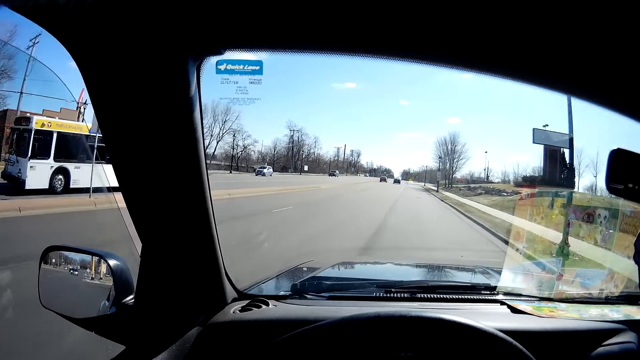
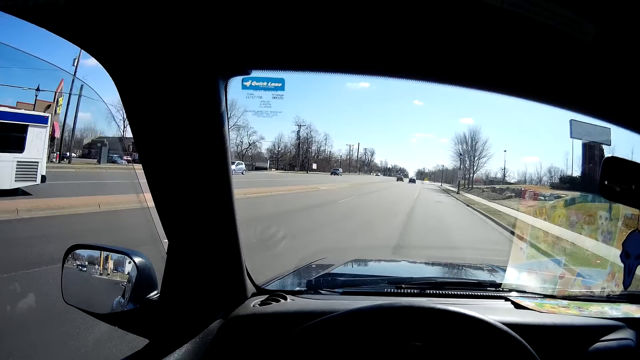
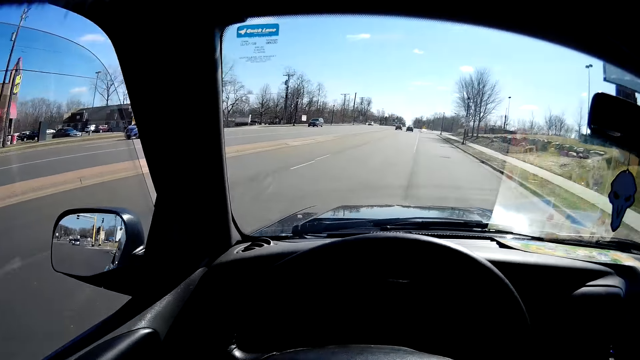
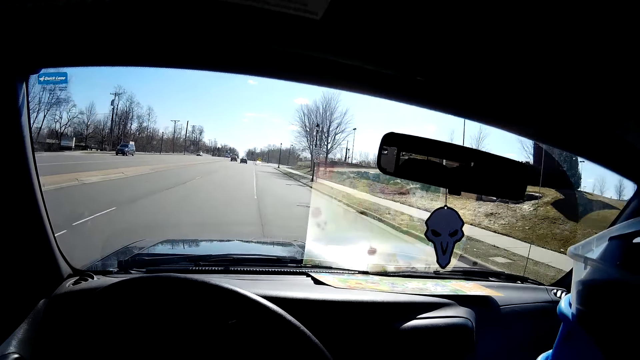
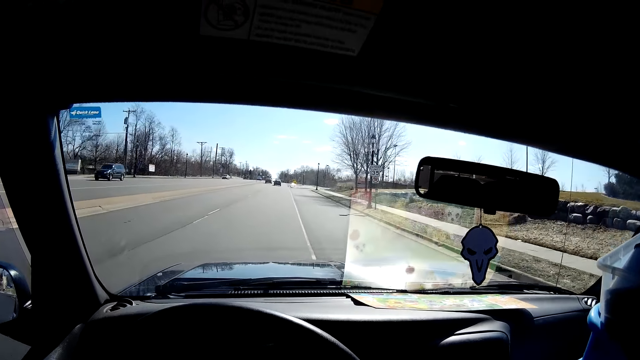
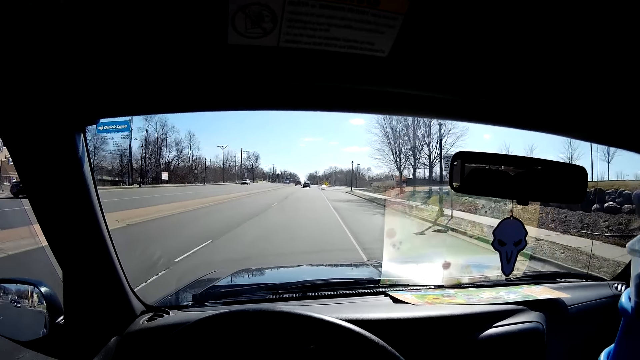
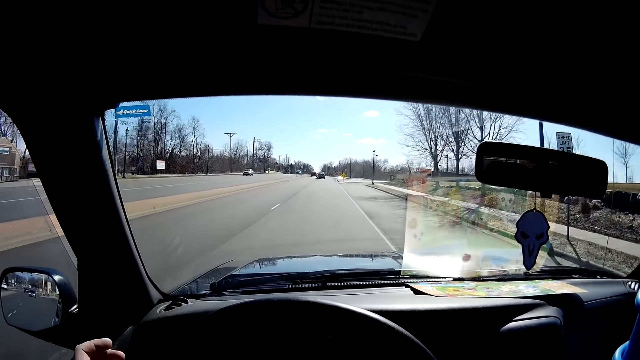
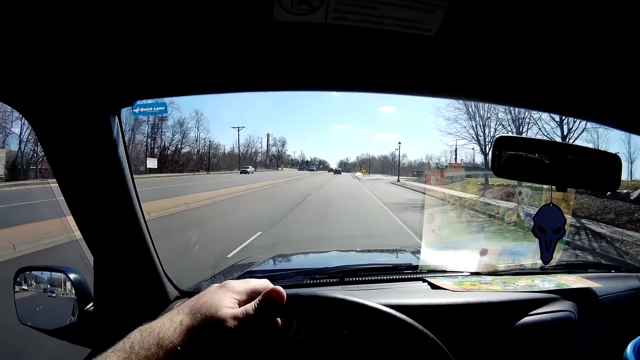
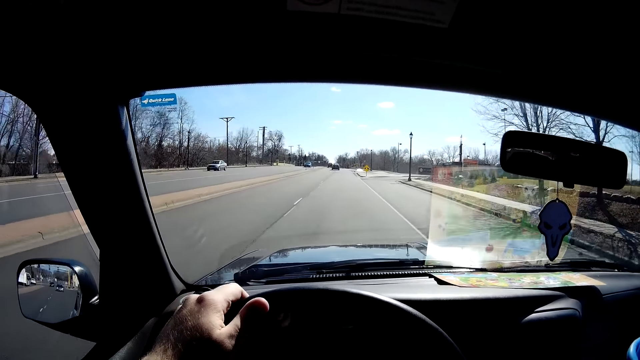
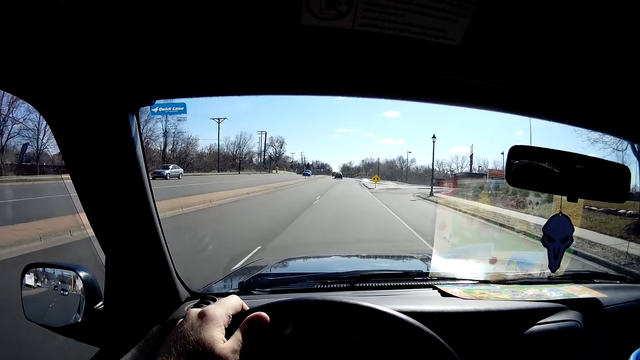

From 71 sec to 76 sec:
The camera wearer drives the car.

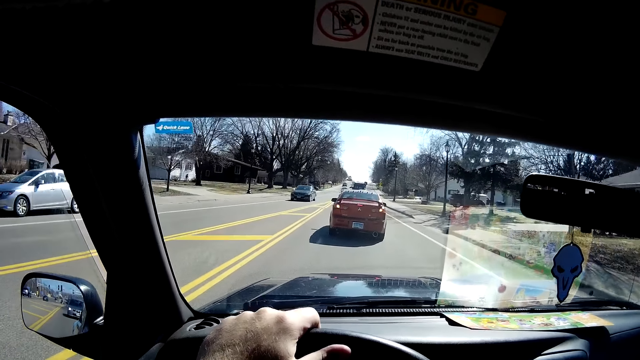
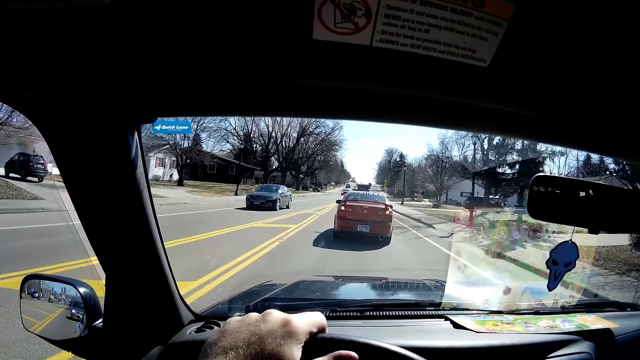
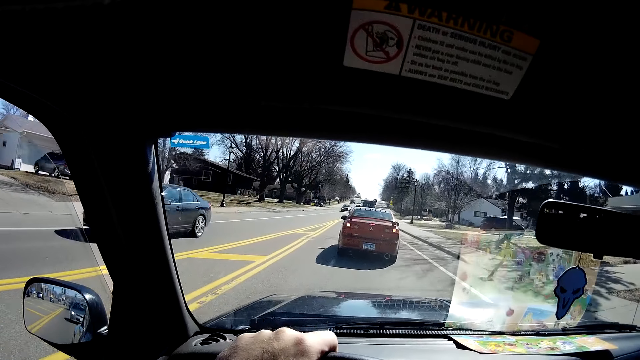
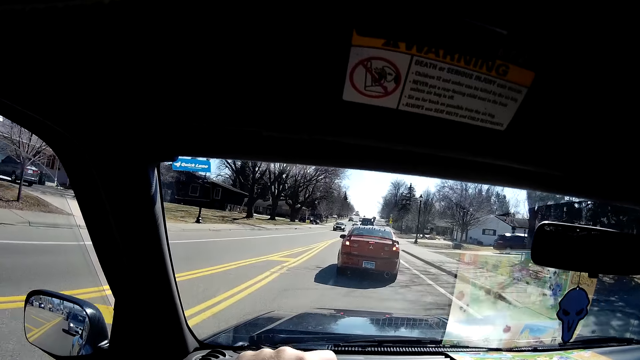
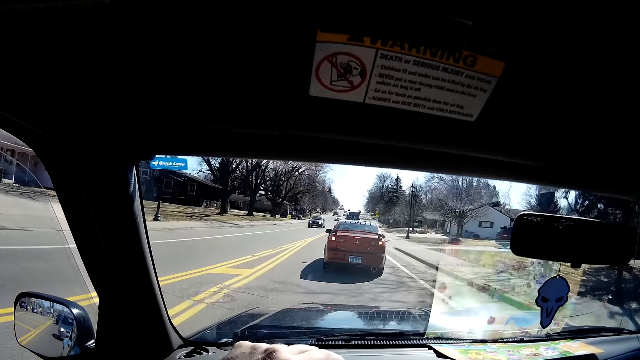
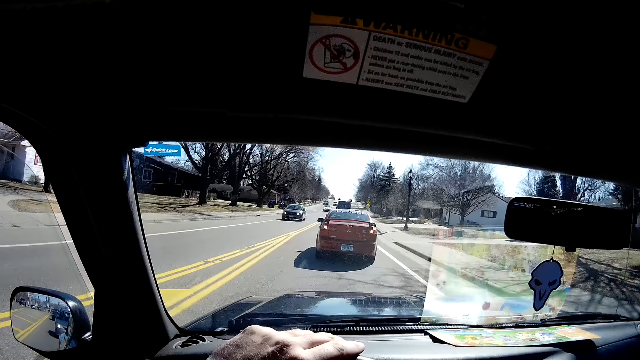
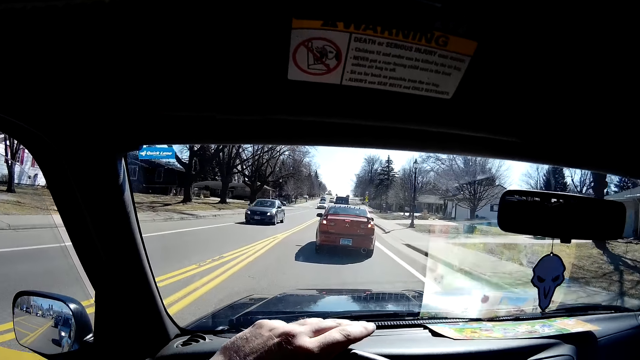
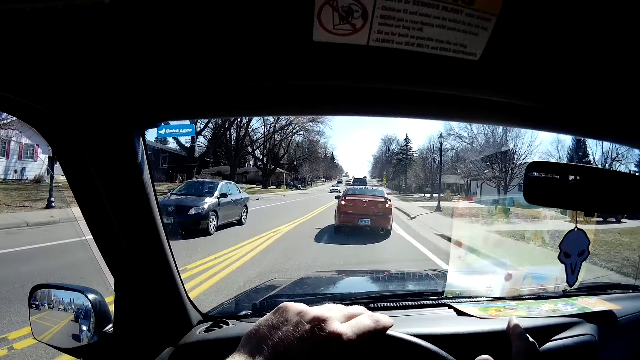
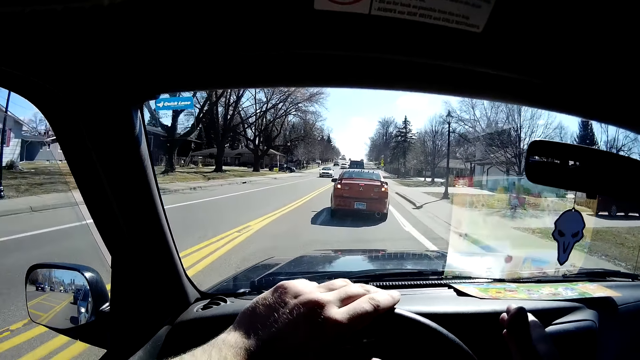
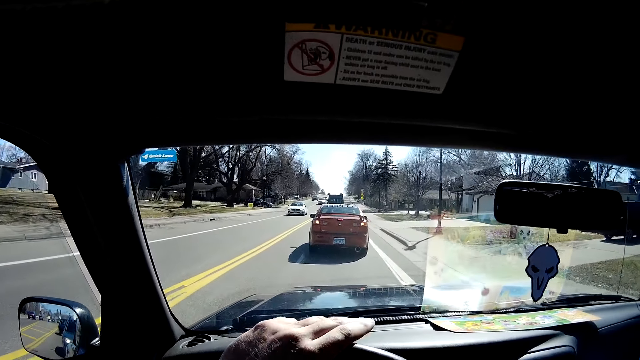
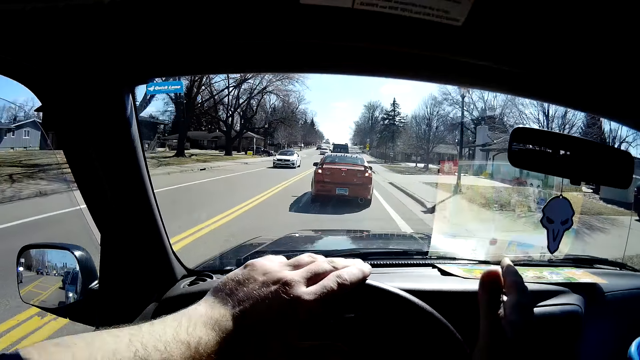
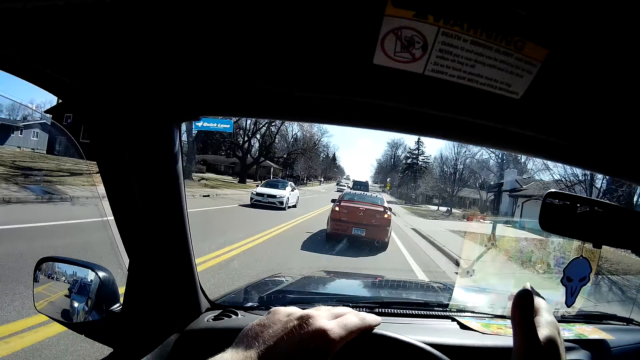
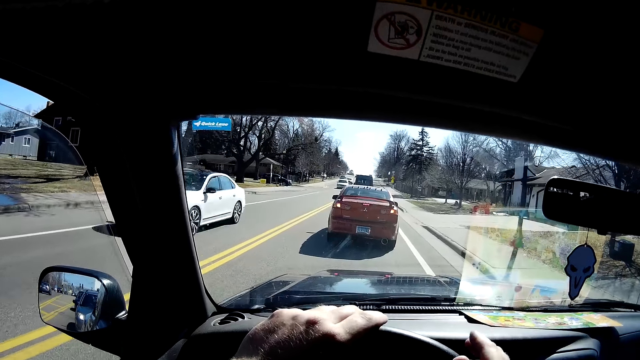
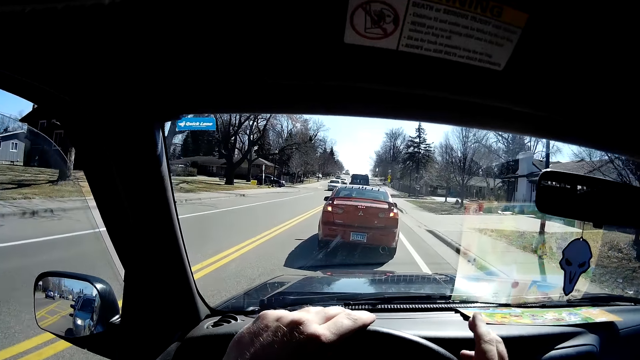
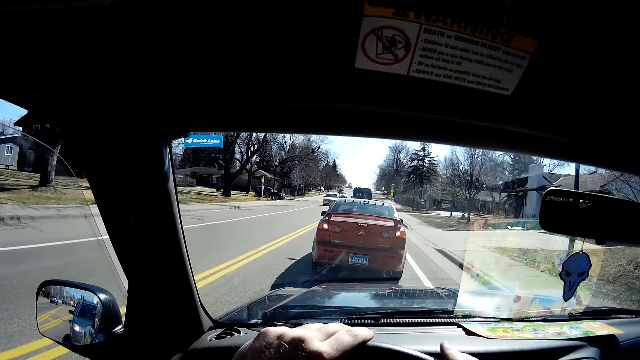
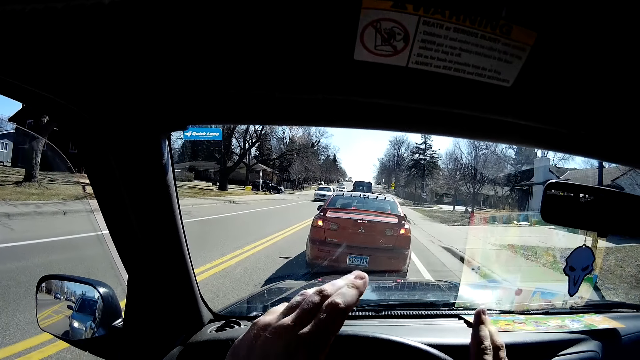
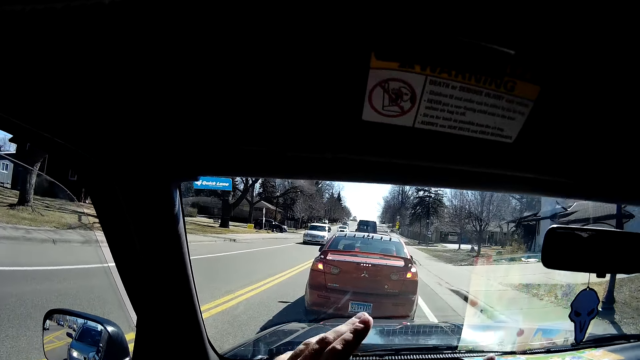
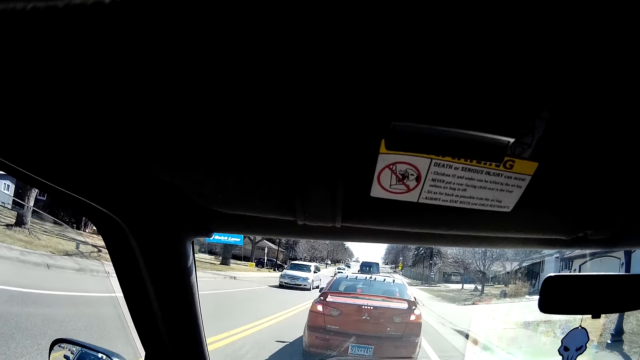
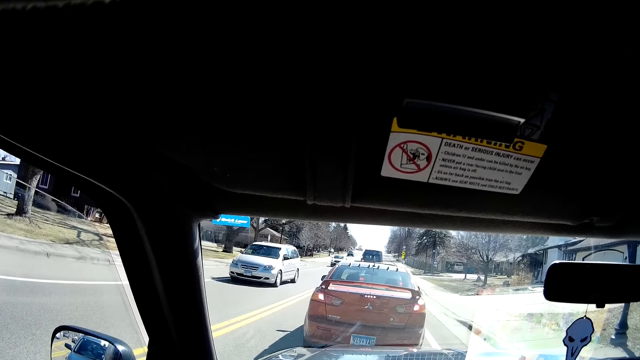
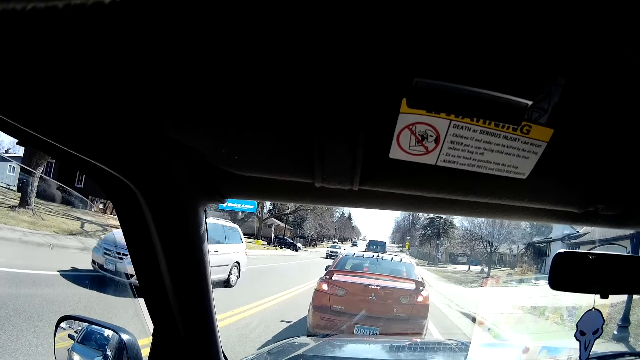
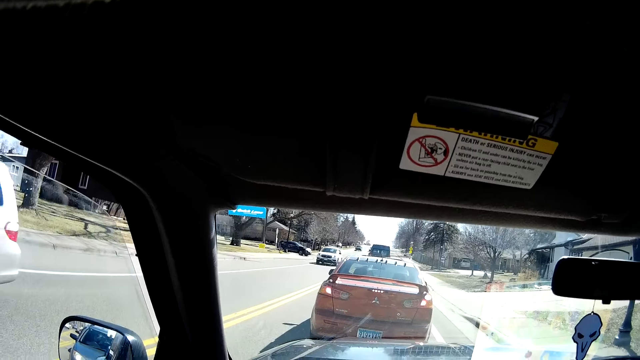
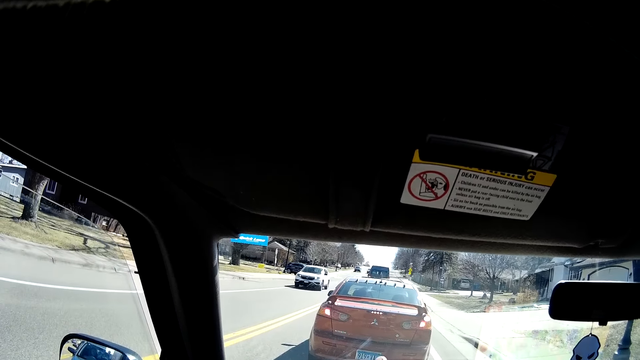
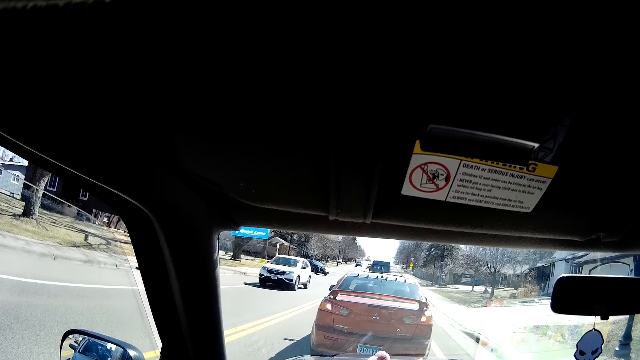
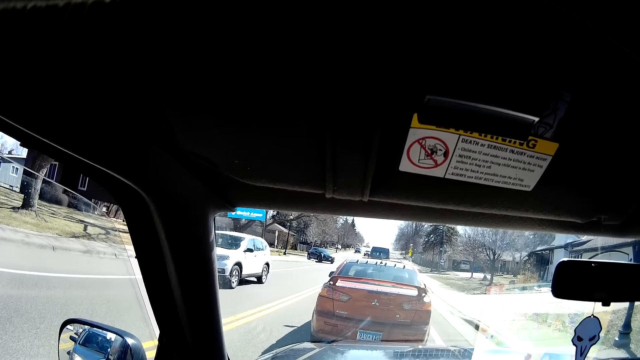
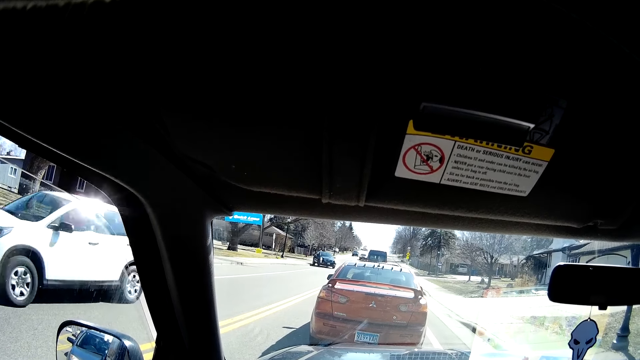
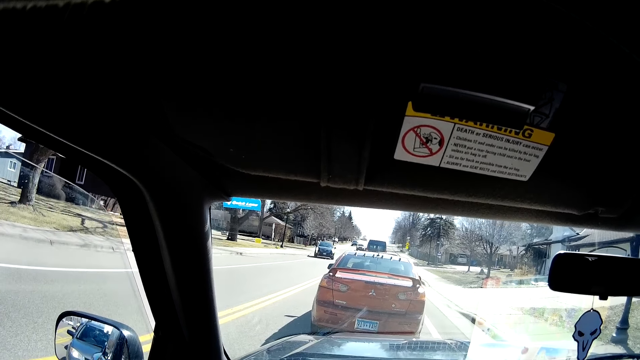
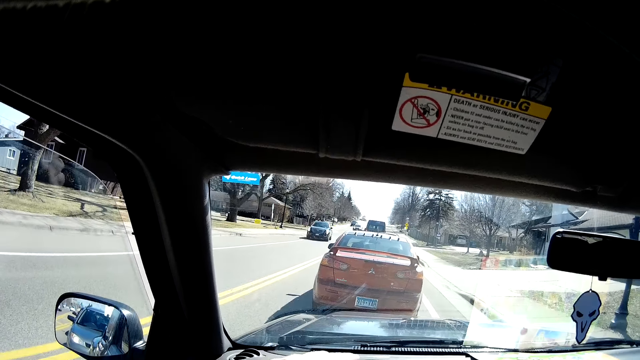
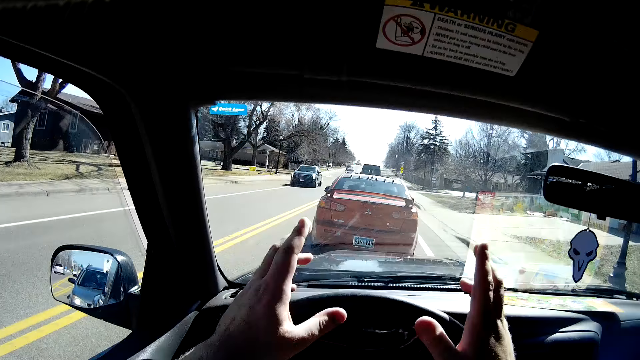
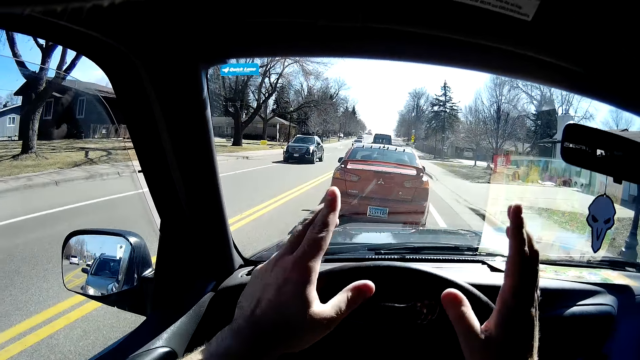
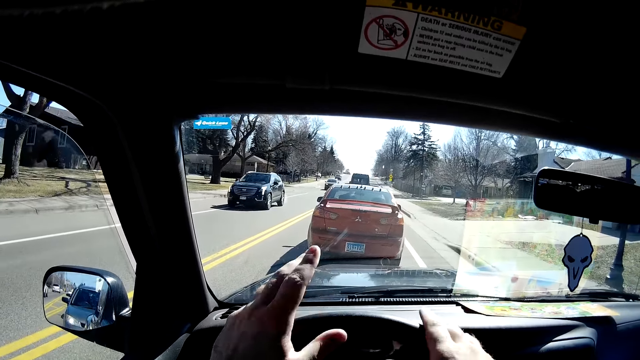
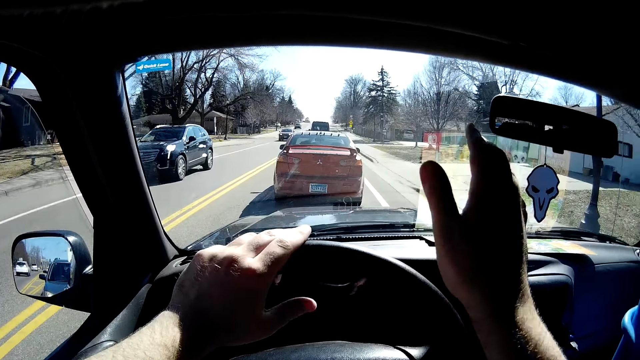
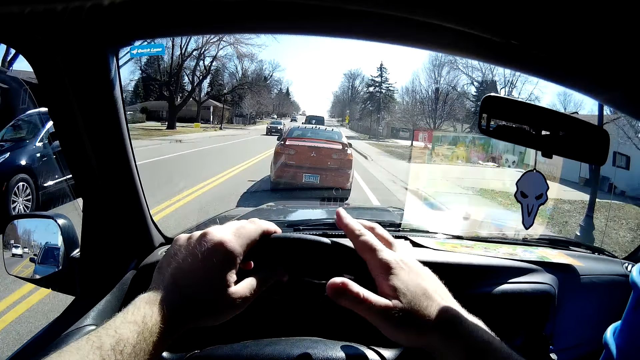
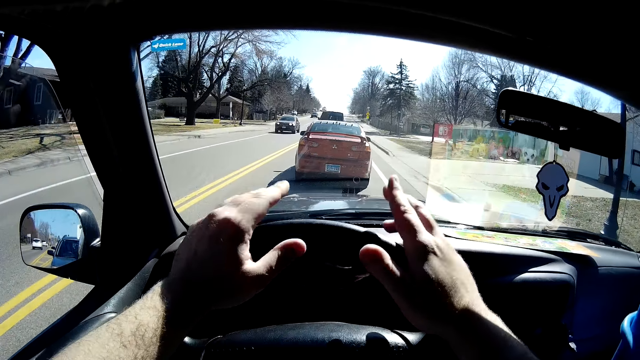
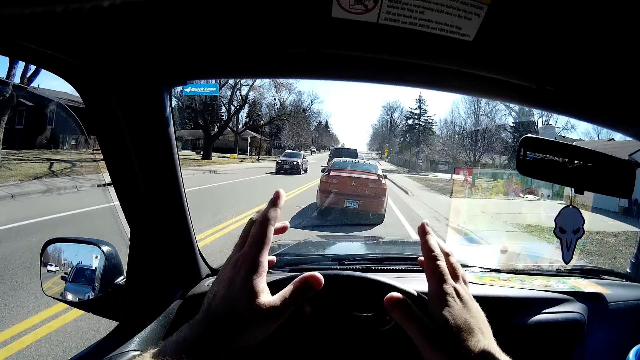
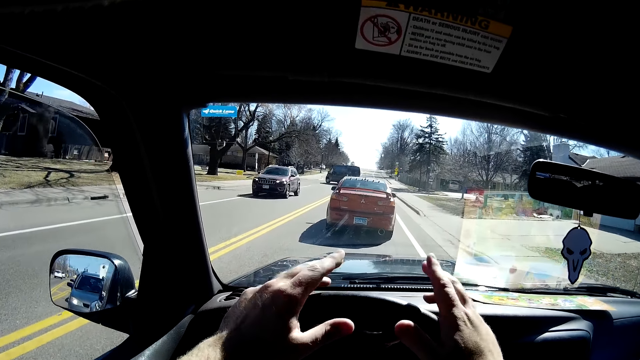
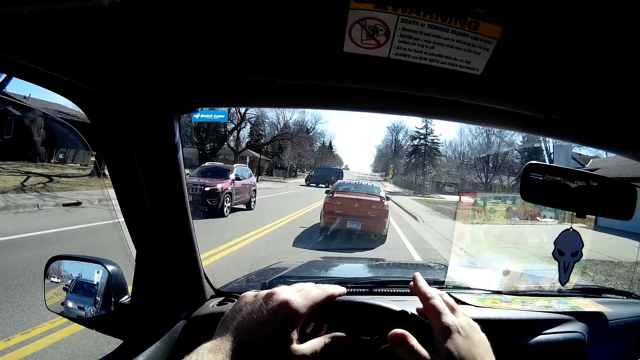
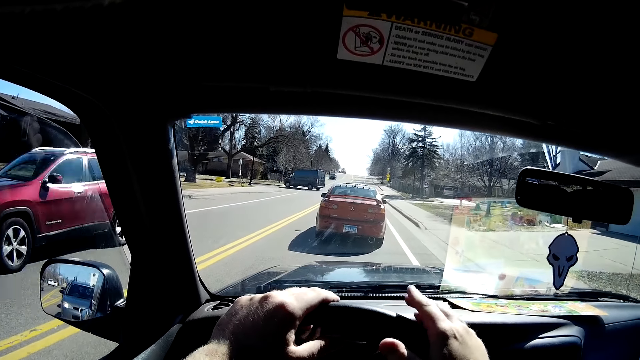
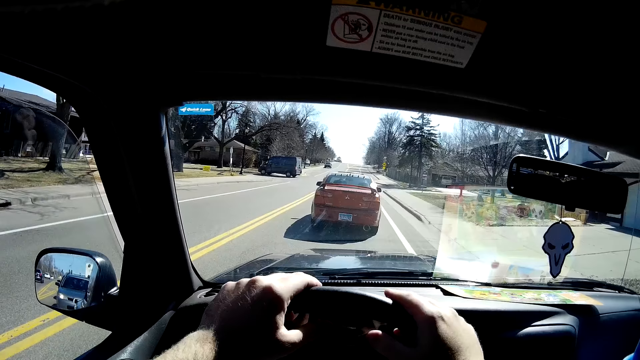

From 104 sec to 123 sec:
The camera wearer taps the steering wheel with both hands. They stop behind a red car on the highway. They hit the steering wheel. They drive forward behind the red car.
